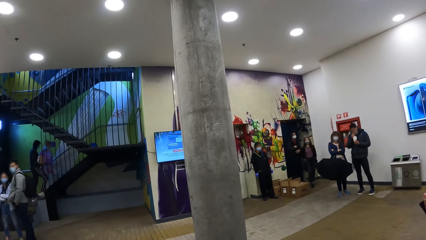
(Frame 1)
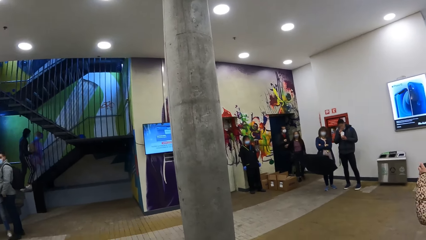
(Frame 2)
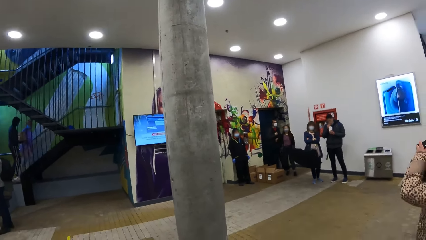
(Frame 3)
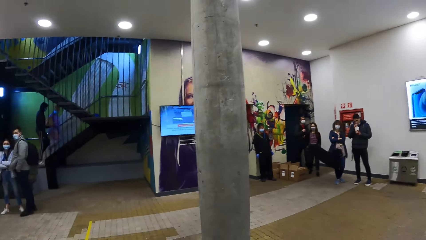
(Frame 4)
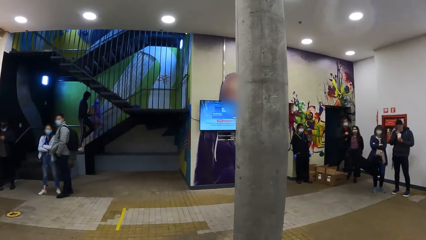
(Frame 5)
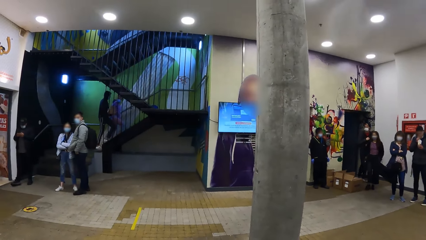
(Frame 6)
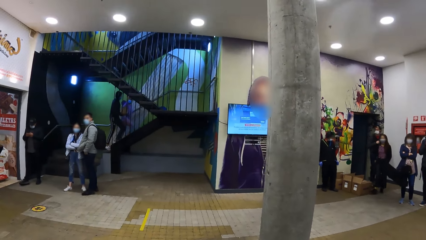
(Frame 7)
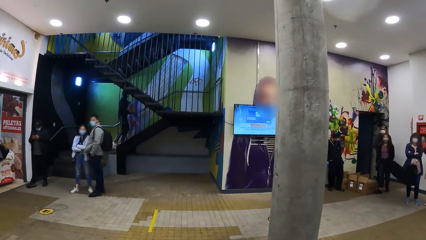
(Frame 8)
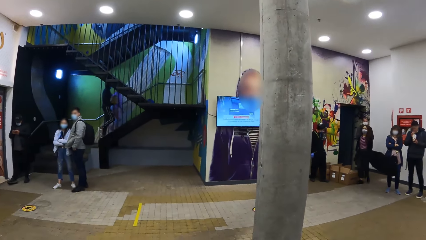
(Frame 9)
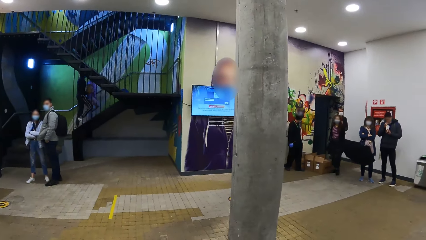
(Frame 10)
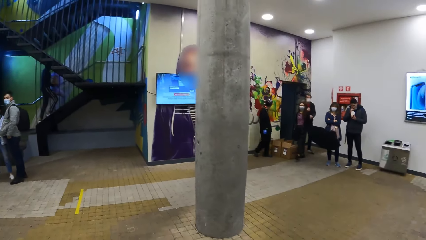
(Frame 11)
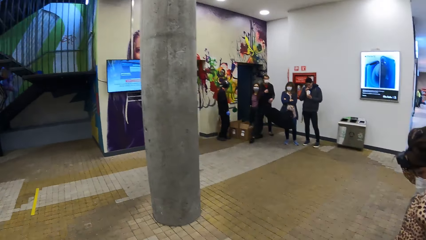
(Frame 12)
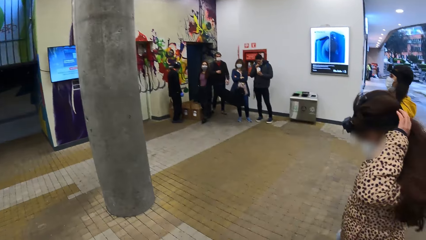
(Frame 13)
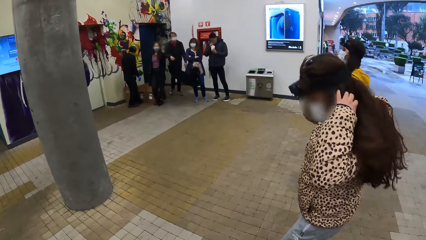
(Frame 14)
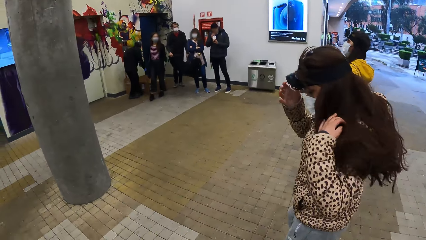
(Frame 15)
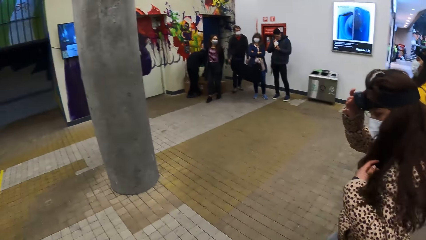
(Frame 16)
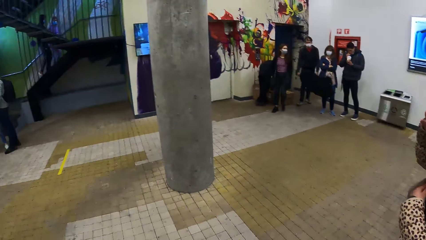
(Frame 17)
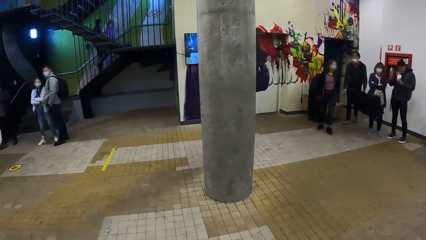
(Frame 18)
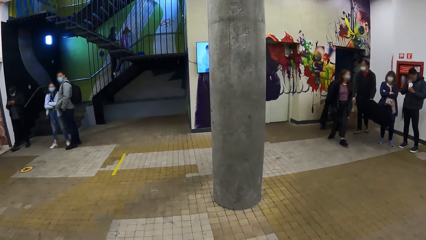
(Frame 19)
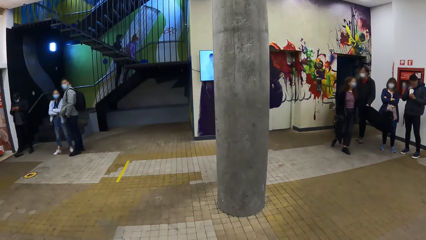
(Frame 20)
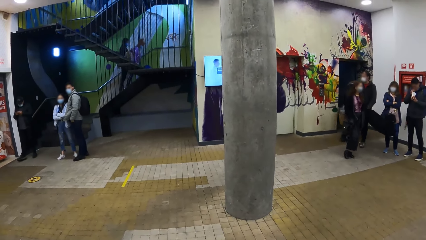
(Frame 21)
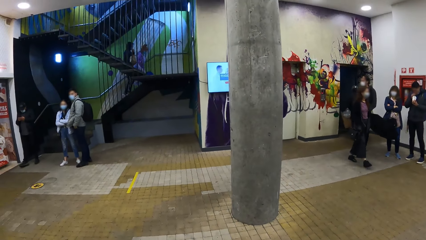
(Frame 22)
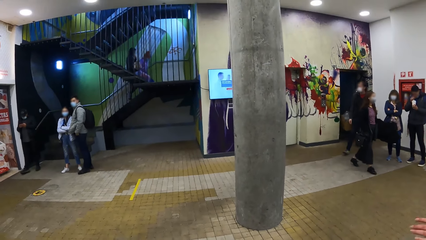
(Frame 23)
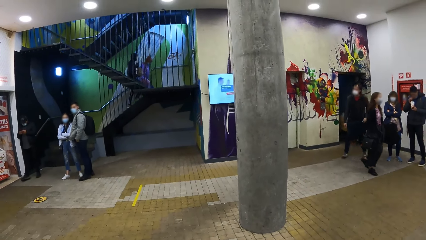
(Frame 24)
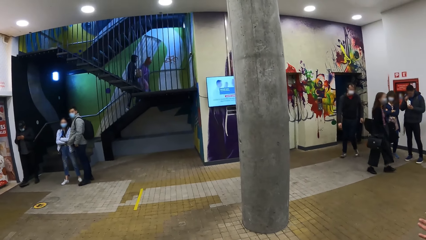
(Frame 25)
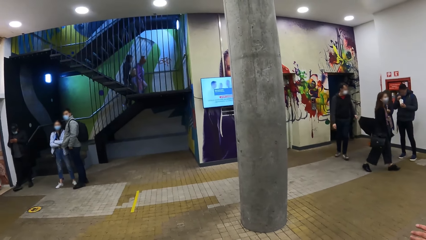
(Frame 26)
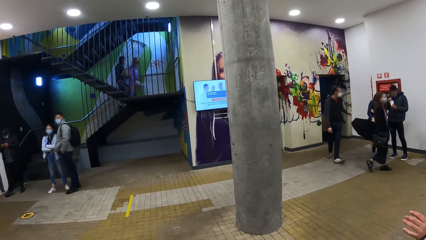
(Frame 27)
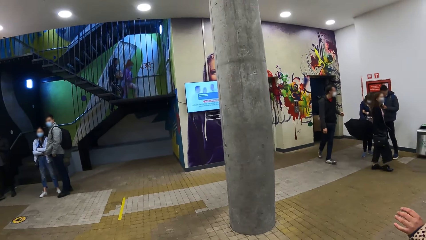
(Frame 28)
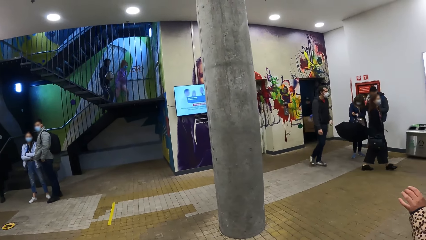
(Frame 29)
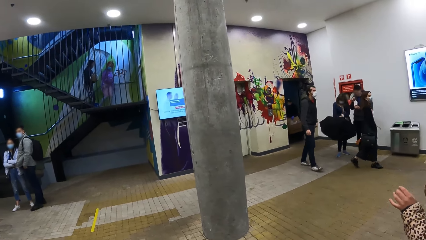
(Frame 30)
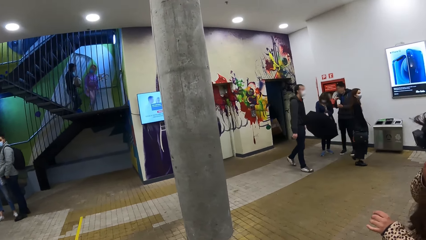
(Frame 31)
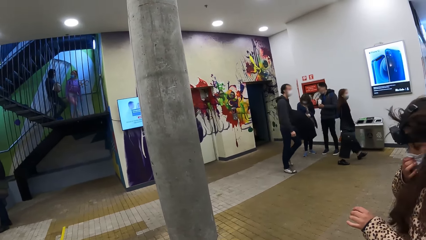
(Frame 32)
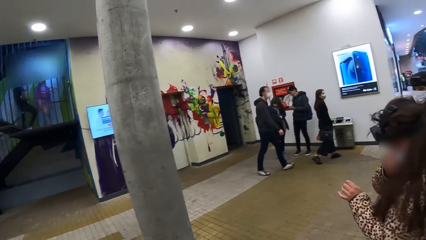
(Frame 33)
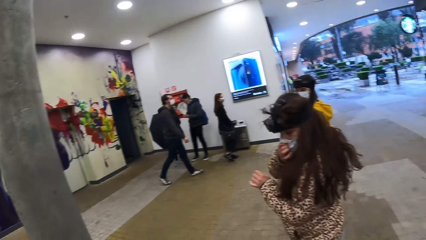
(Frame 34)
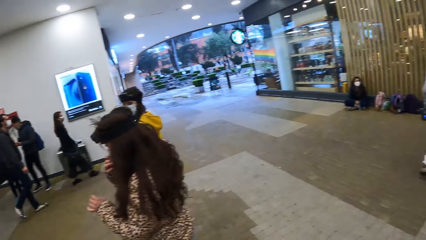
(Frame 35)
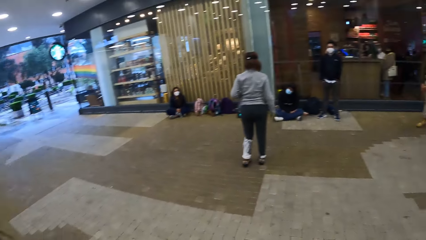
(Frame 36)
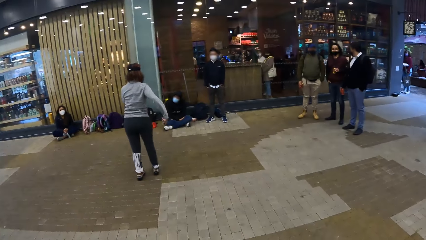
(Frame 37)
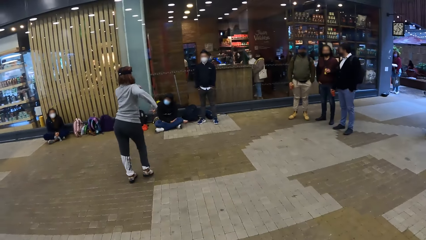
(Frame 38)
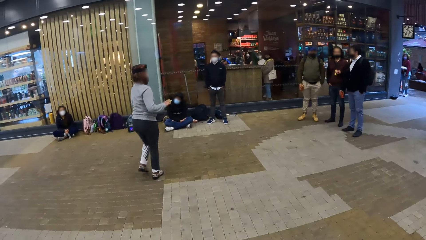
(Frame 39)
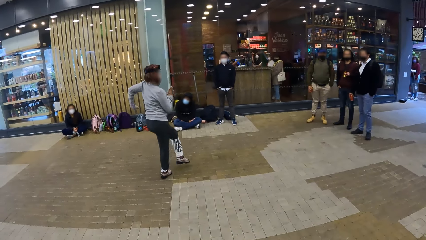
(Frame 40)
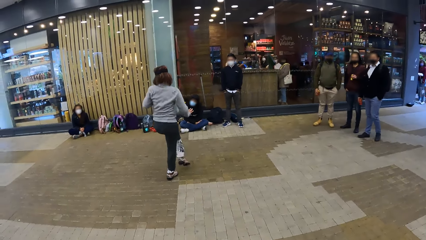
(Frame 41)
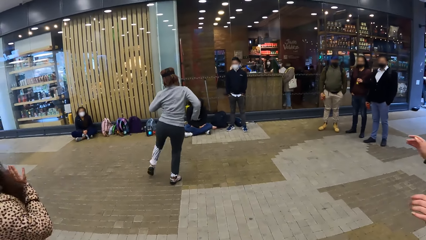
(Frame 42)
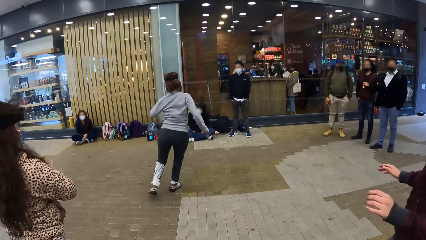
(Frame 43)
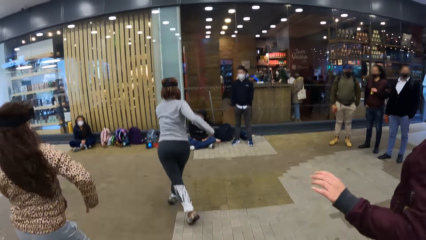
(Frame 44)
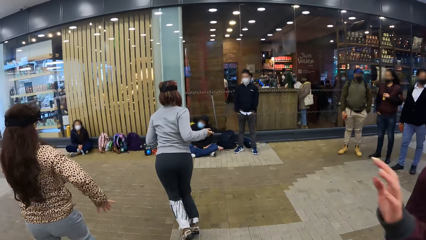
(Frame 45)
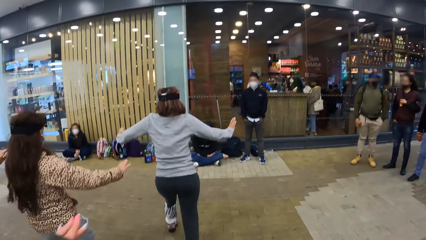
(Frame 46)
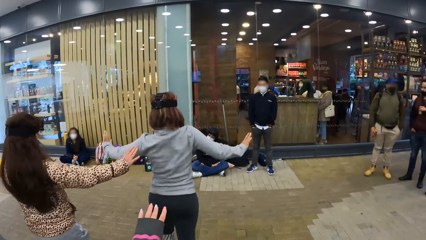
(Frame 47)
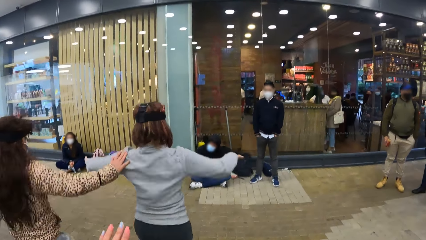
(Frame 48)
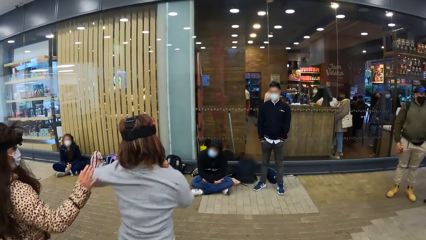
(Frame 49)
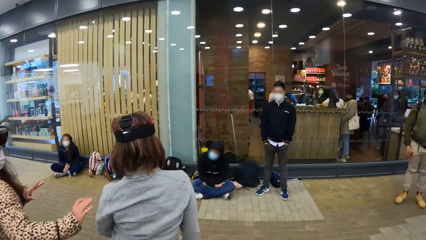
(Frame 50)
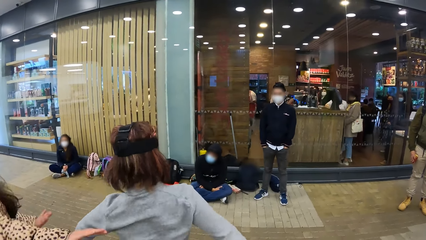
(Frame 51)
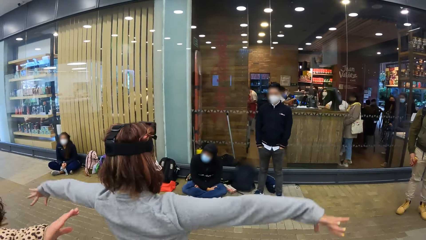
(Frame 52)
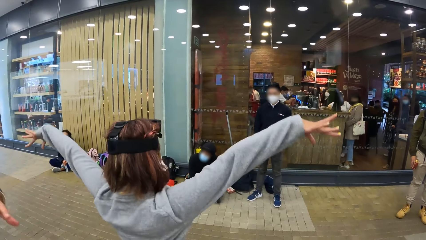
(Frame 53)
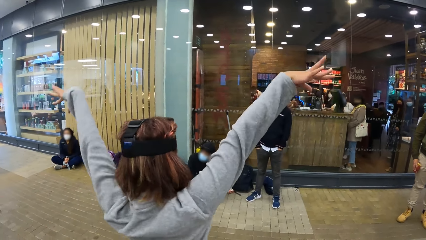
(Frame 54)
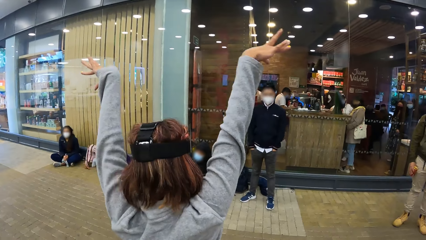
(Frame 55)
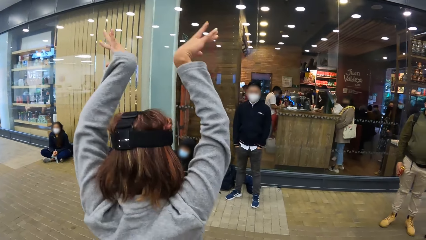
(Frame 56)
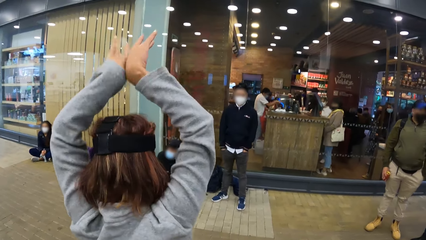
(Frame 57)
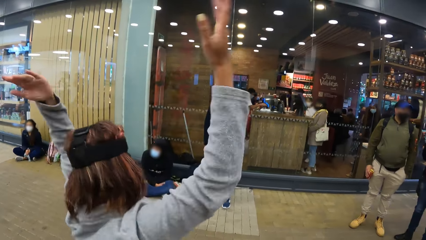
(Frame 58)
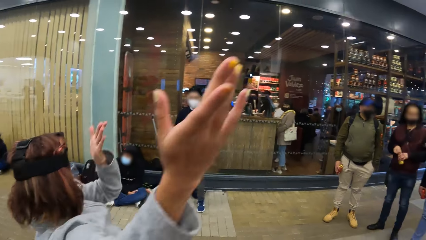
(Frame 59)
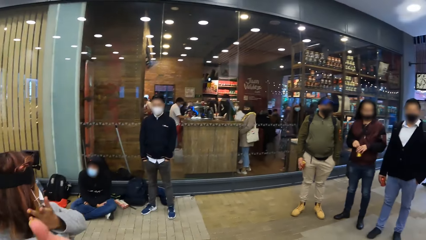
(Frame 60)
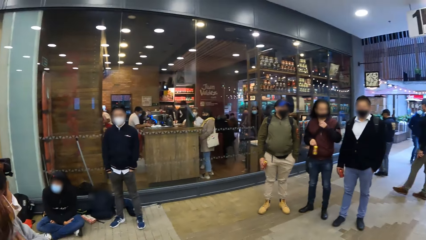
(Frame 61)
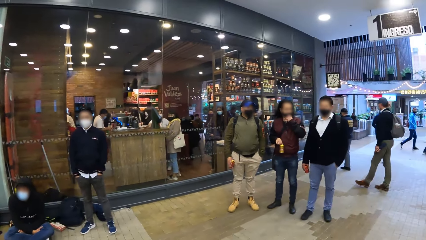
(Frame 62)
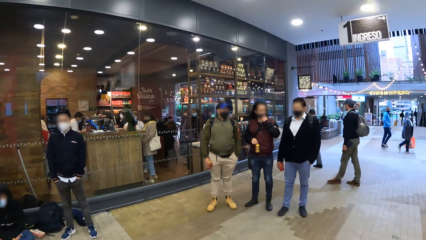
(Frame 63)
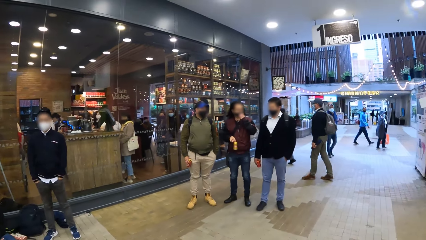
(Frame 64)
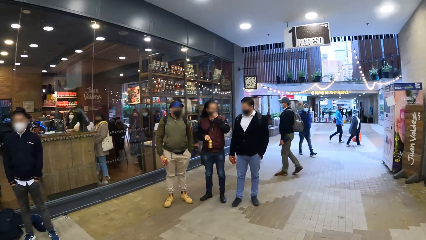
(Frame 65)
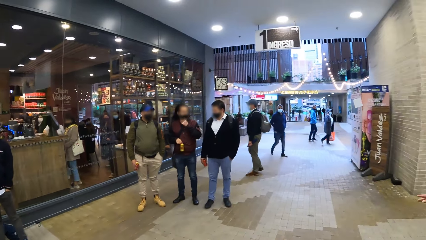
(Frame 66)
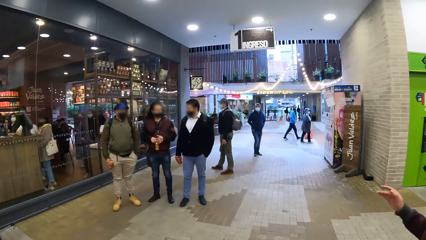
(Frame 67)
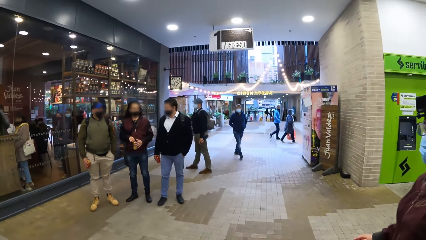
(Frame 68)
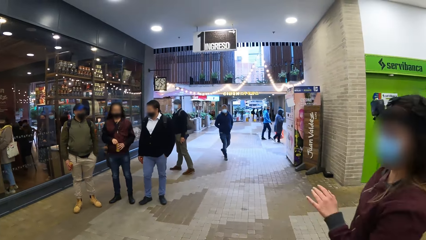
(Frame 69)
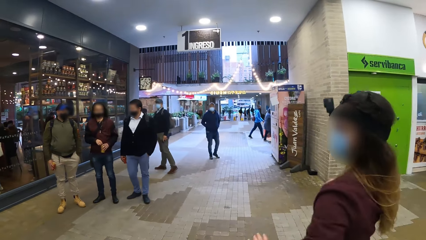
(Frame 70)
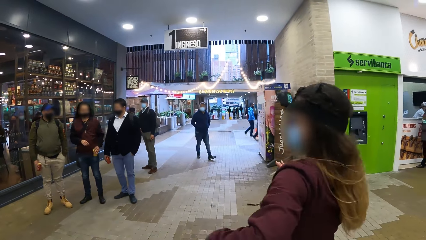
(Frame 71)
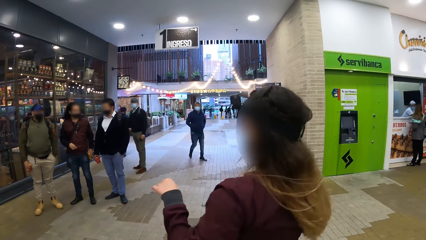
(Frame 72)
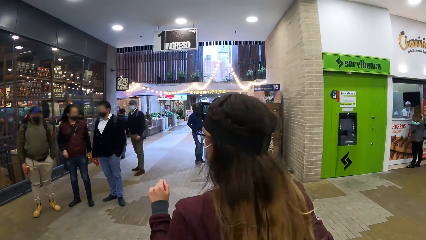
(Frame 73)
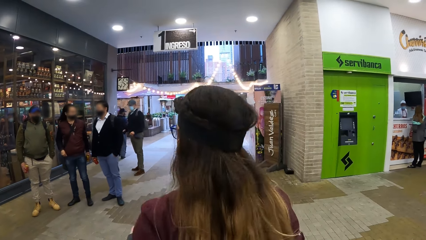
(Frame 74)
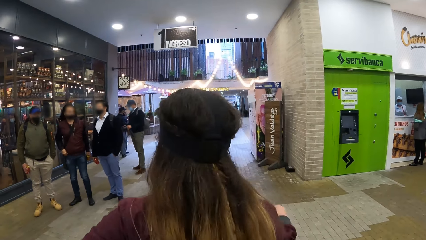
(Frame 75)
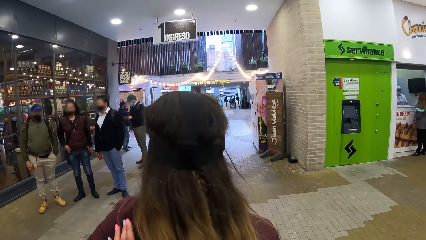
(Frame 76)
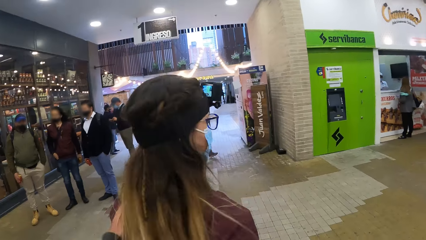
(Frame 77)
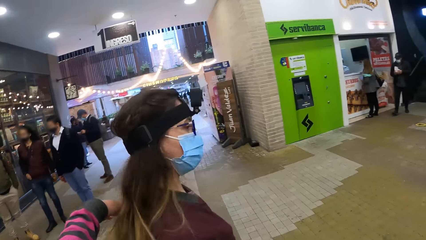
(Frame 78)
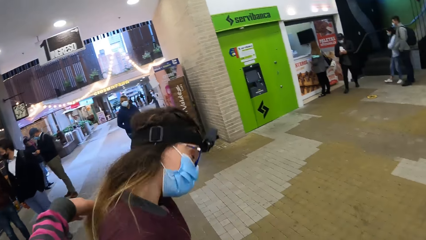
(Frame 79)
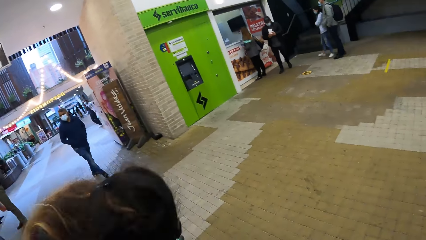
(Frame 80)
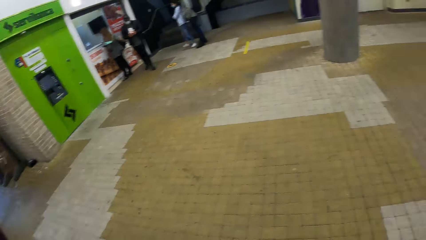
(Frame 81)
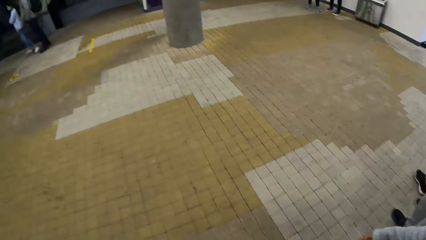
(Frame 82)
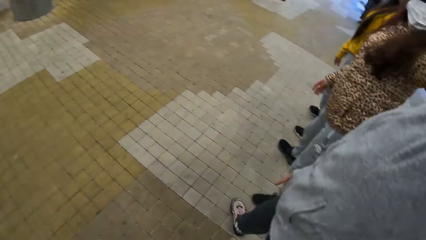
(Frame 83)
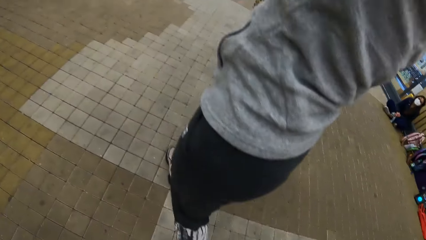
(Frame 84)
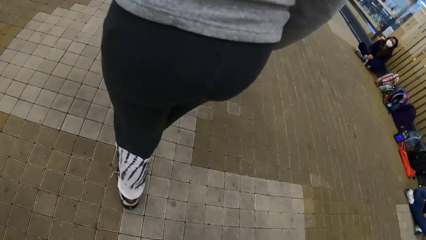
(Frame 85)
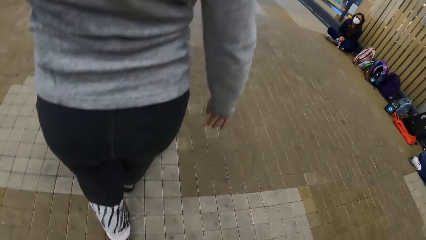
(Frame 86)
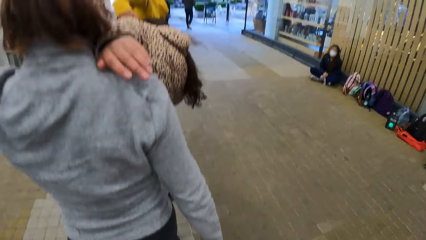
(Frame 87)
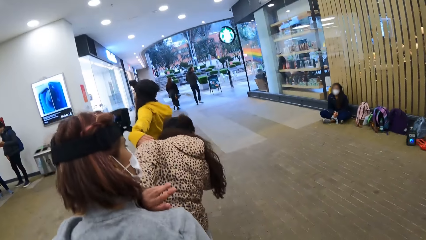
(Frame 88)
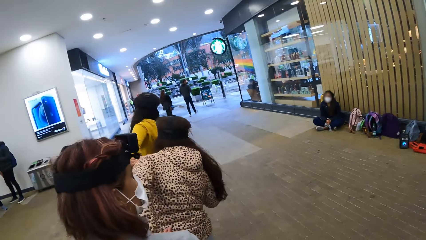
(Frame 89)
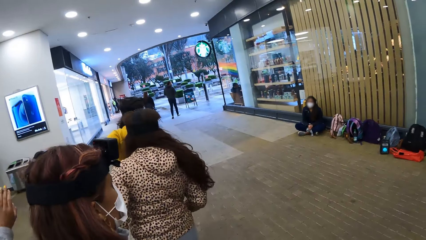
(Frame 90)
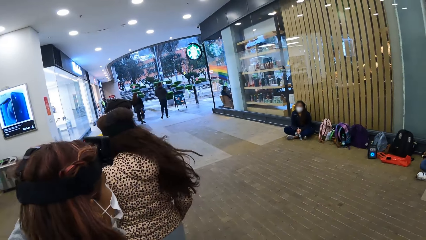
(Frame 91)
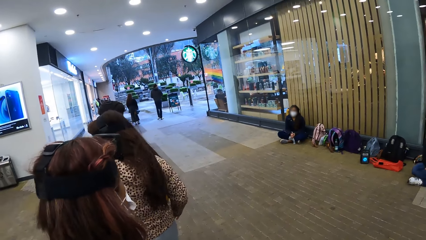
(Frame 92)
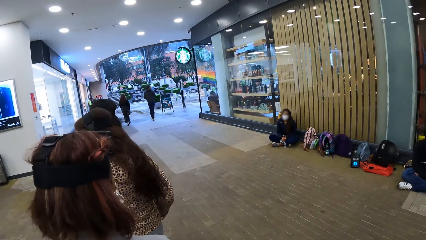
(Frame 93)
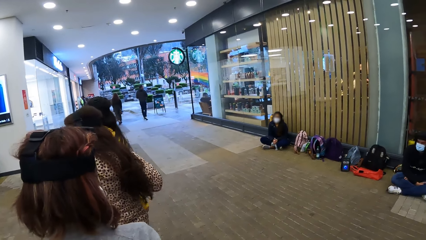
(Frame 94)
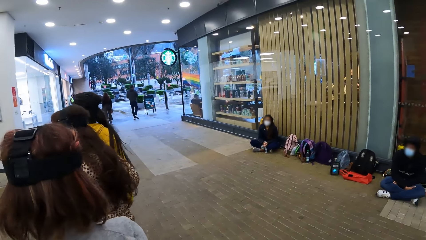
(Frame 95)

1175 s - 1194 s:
The woman adjusts her hair with her left hand and adjusts the camera on her head with her right hand. The camera wearer turns towards another woman. The second woman demonstrates dance steps to the first woman, a third woman and a fourth woman. A man watches the second woman. Another man watches the second woman. A third man watches the second woman. The camera wearer dances in the building. The first woman rehearses the dance-steps with the third woman and the fourth woman.
